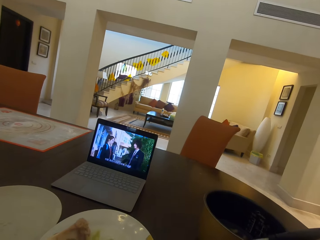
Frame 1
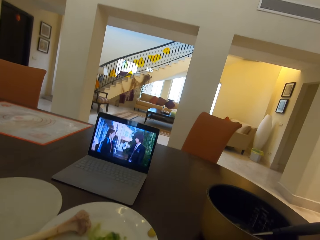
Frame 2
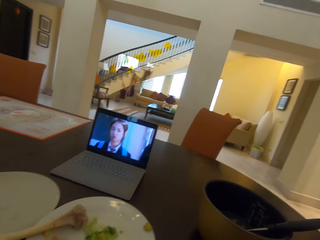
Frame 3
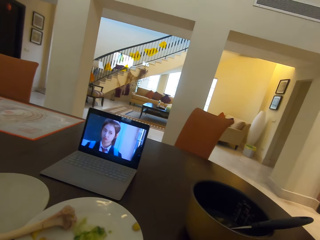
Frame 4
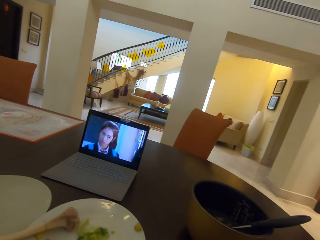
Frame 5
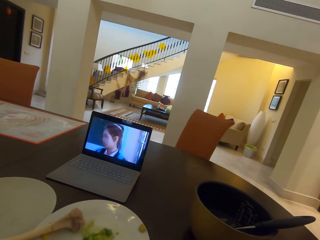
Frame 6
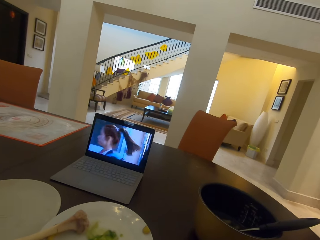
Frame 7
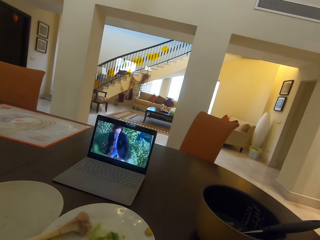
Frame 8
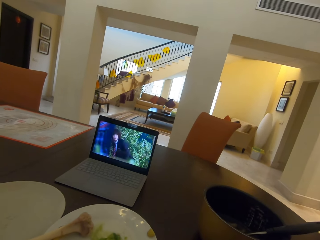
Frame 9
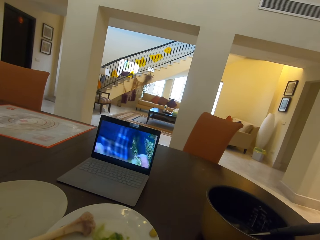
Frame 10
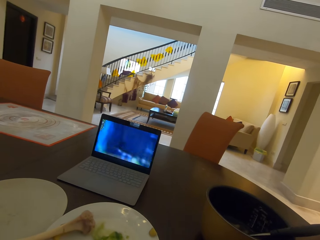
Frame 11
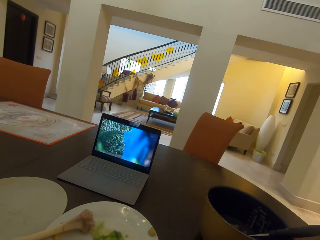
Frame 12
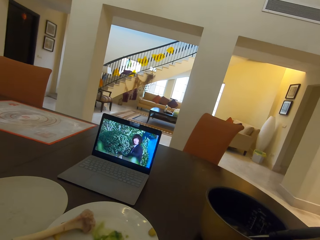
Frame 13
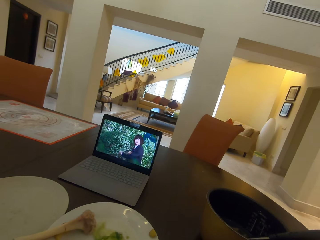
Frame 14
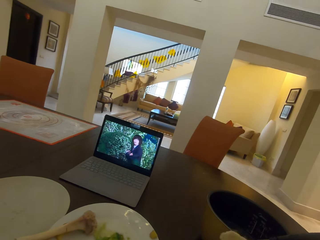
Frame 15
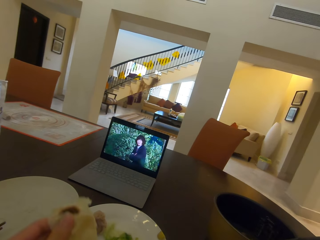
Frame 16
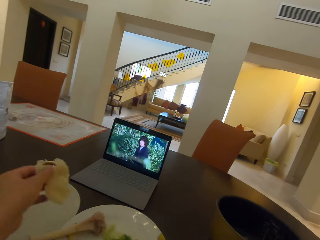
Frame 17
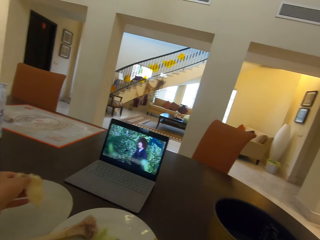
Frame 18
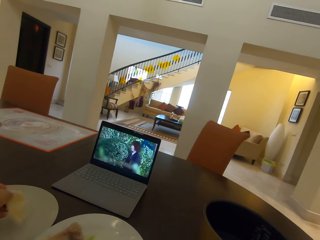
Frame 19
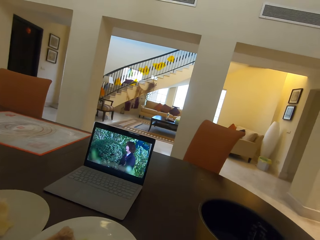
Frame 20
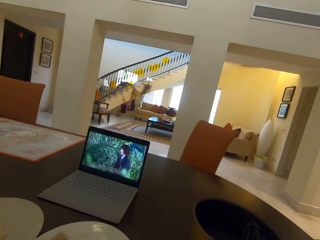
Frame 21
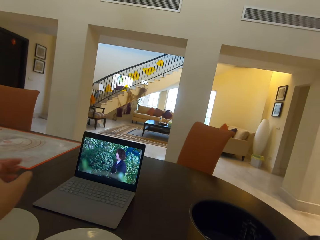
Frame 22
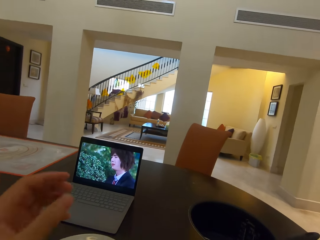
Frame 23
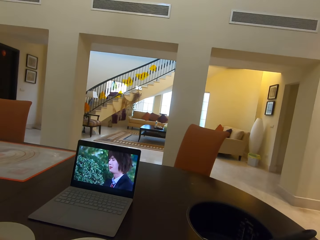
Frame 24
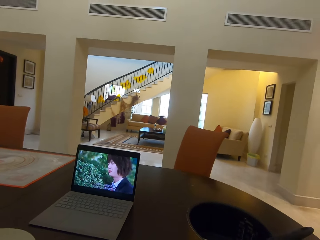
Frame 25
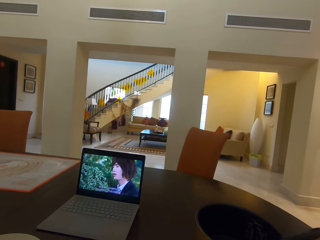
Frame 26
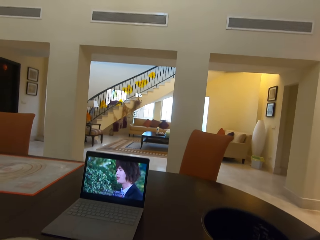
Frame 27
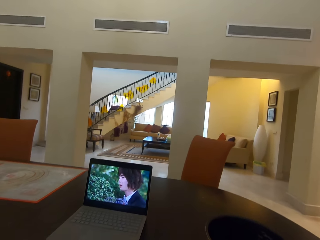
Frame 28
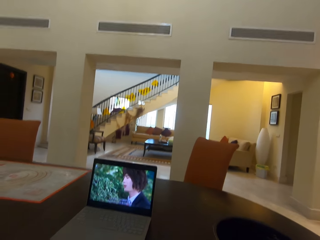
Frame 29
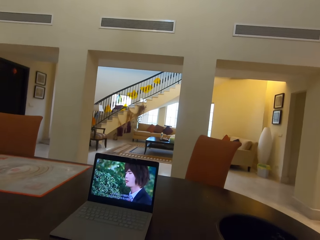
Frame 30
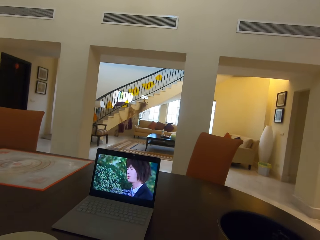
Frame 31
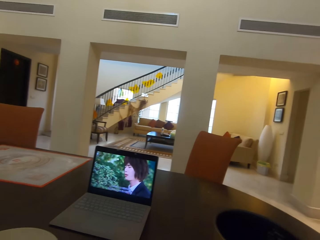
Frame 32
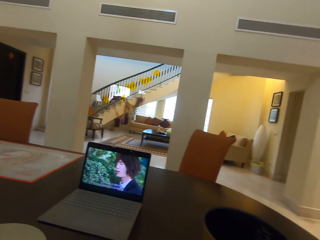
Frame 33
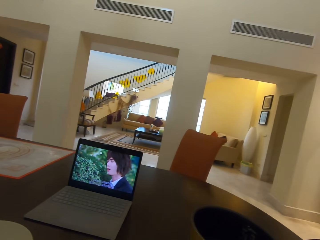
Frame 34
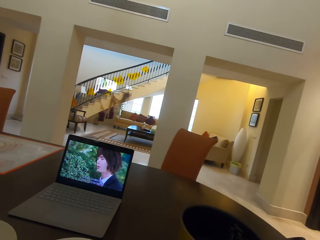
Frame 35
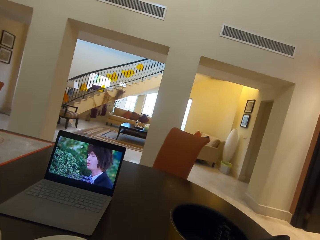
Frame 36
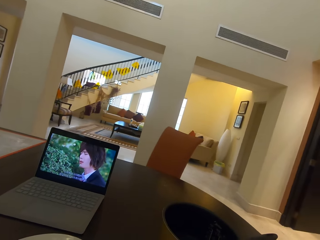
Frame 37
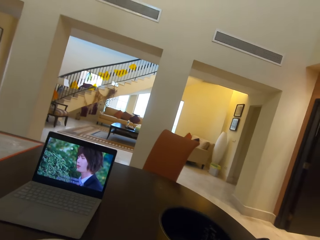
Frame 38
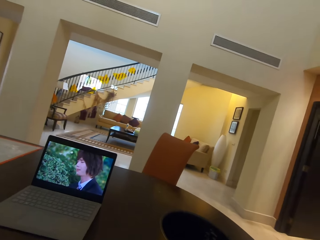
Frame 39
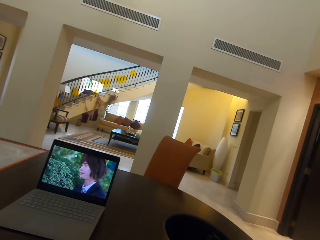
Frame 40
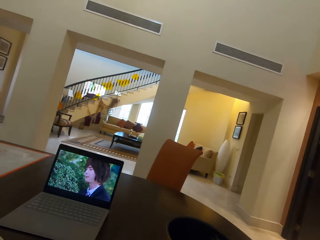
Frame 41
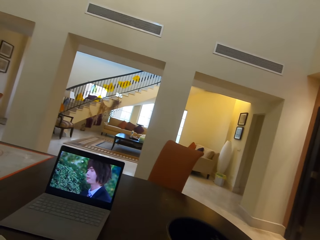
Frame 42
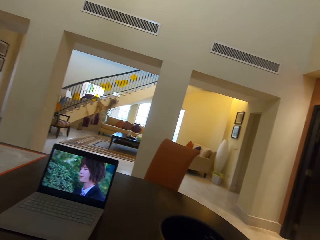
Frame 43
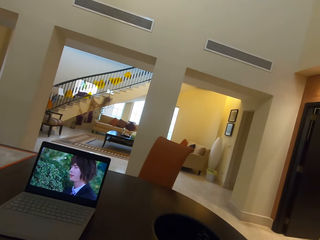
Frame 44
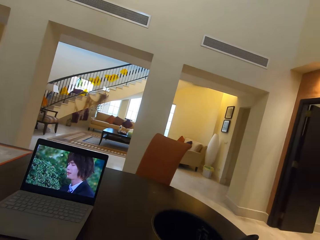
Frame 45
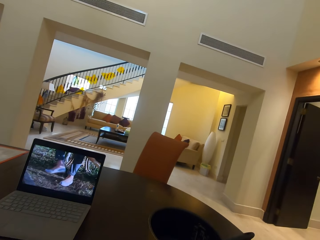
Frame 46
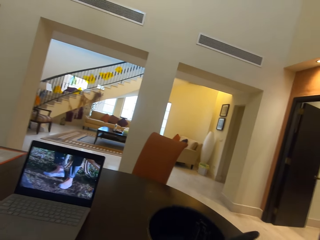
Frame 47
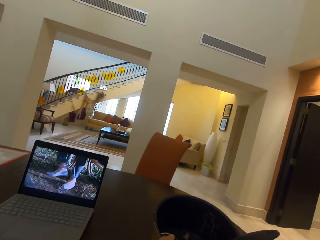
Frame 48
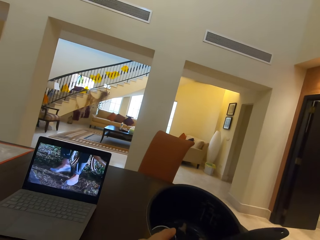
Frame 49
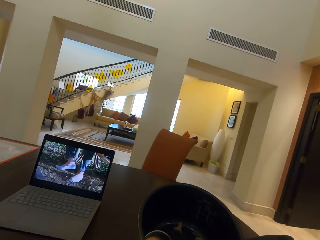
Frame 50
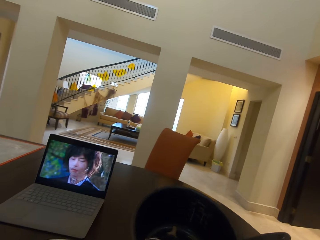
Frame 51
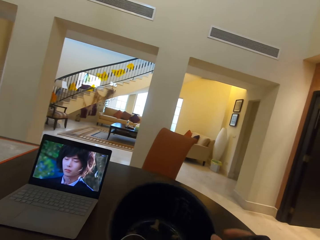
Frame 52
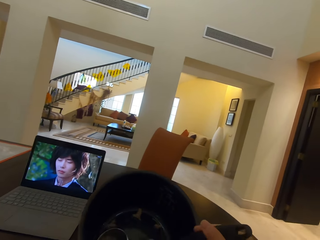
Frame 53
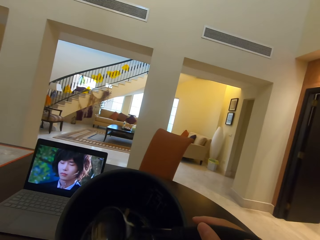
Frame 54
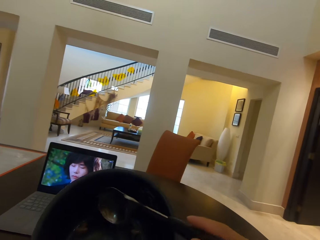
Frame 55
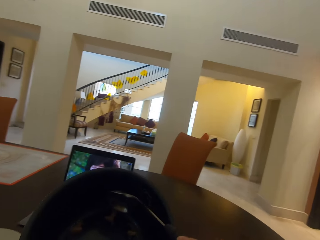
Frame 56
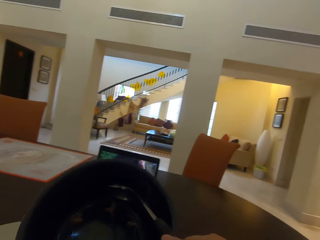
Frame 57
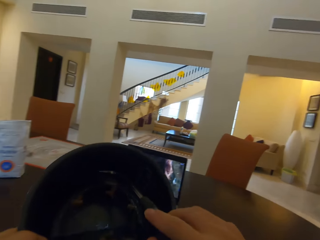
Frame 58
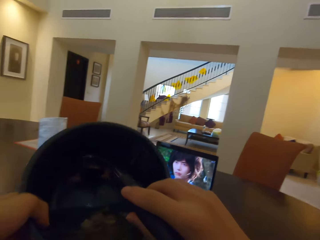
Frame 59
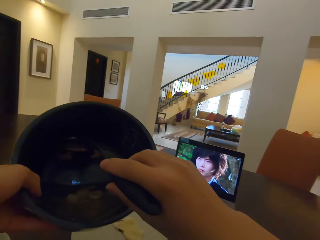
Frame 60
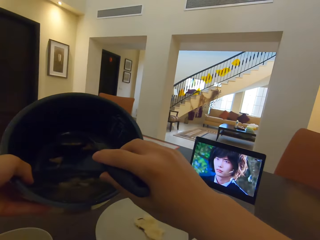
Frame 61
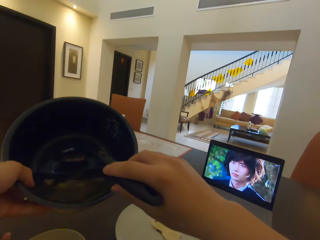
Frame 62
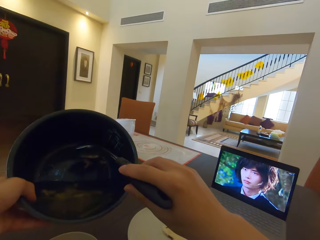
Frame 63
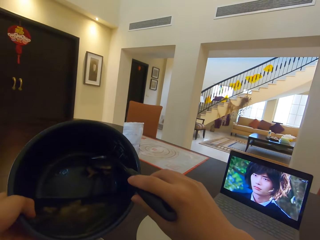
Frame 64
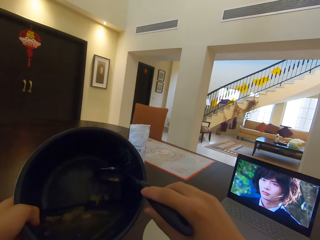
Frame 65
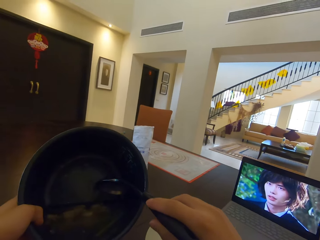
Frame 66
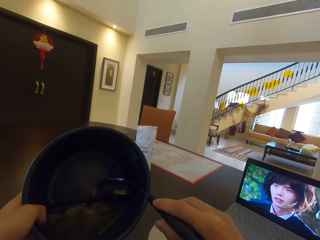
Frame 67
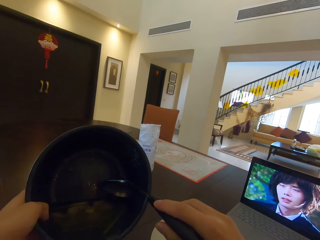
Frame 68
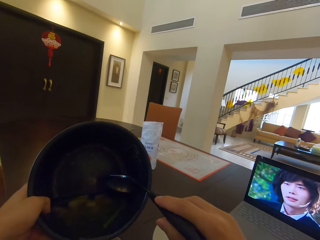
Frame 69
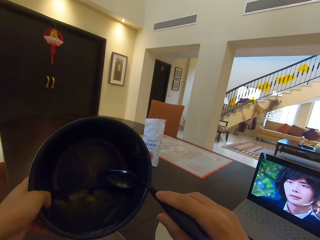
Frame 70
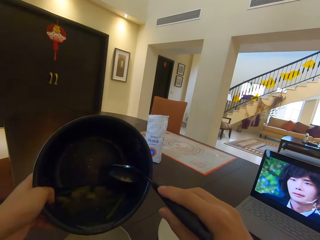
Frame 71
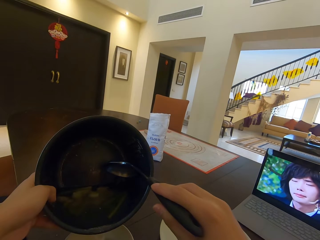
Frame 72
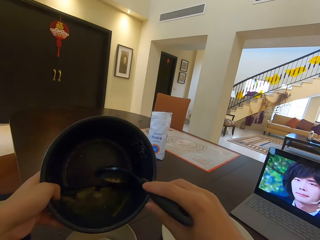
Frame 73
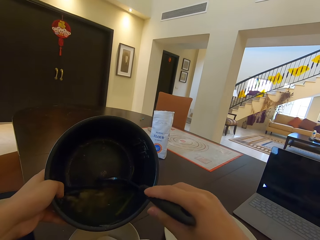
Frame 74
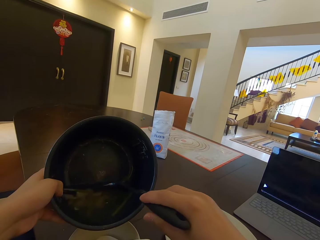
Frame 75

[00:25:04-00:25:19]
The camera wearer returns a chapati in the plate. She watches a movie on a laptop. She picks a bowl from a table with her left hand. She turns the food in the bowl into other bowls with a spoon with her right hand. She pours soup from the bowl.

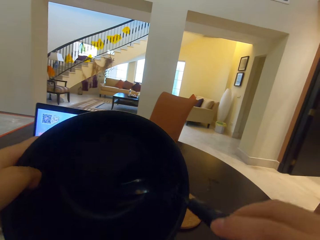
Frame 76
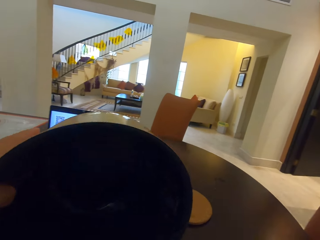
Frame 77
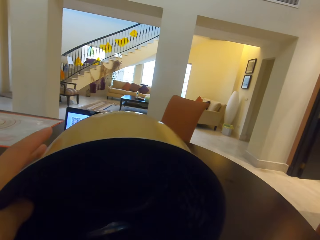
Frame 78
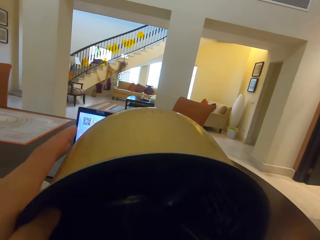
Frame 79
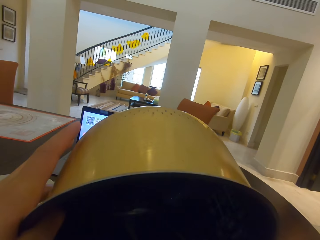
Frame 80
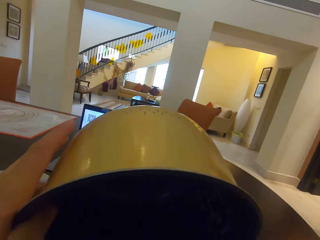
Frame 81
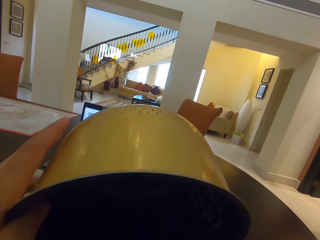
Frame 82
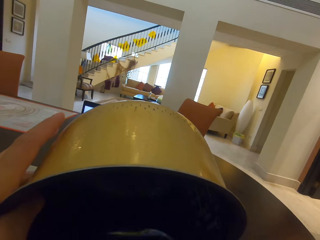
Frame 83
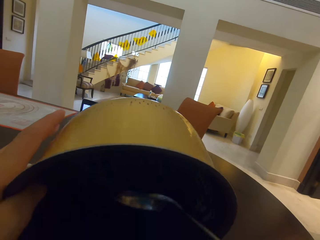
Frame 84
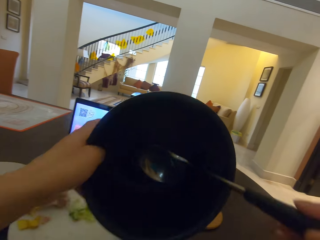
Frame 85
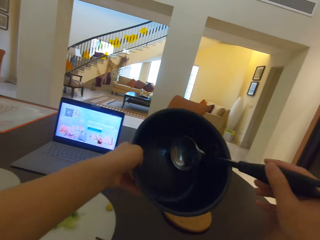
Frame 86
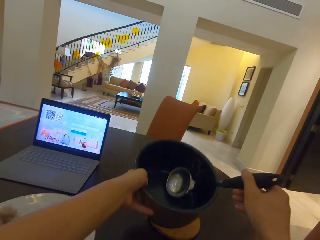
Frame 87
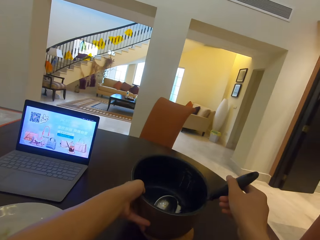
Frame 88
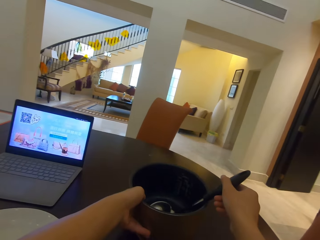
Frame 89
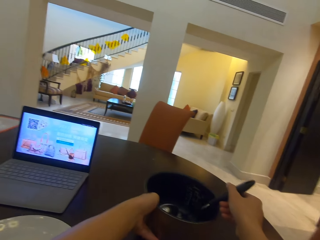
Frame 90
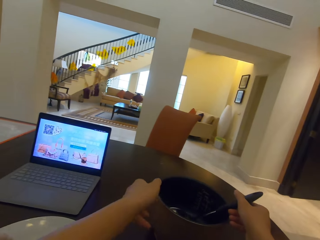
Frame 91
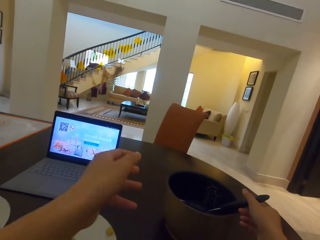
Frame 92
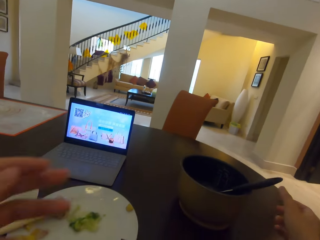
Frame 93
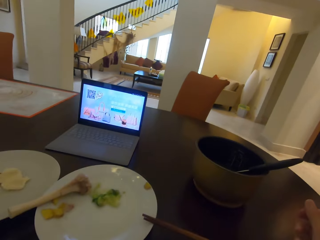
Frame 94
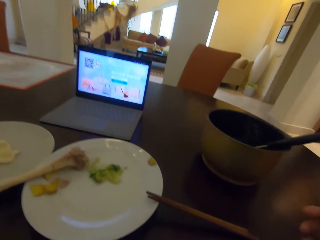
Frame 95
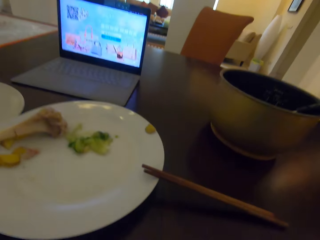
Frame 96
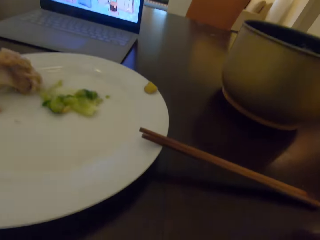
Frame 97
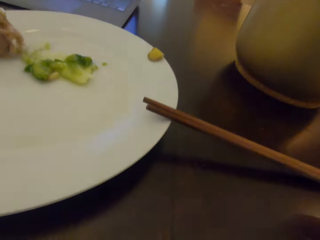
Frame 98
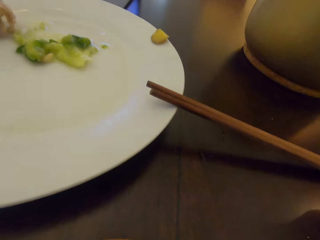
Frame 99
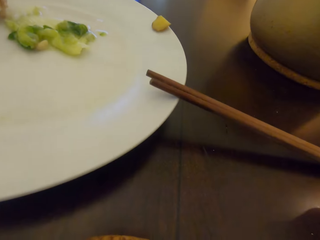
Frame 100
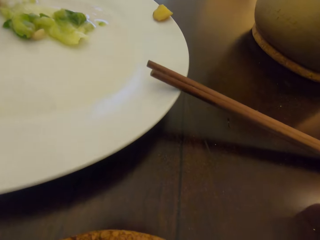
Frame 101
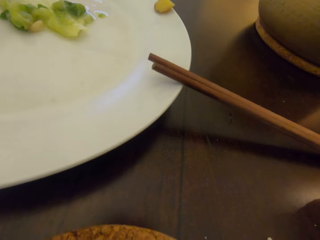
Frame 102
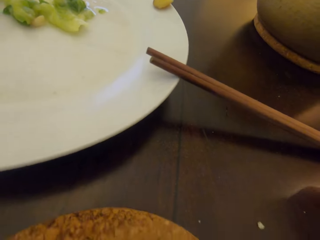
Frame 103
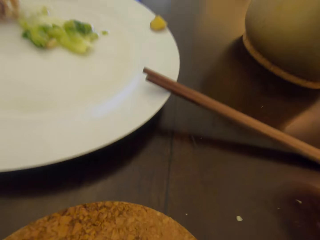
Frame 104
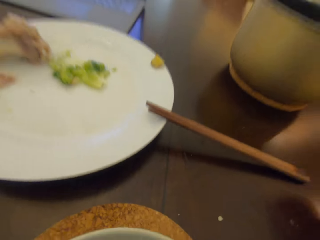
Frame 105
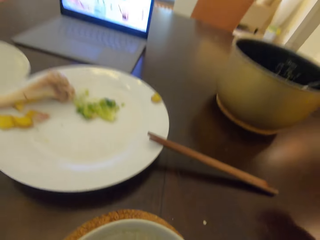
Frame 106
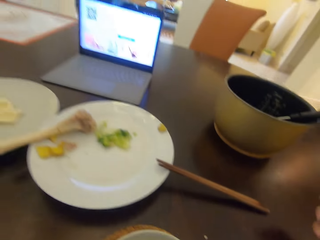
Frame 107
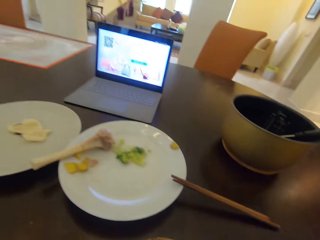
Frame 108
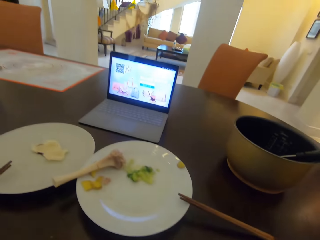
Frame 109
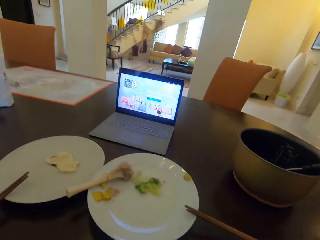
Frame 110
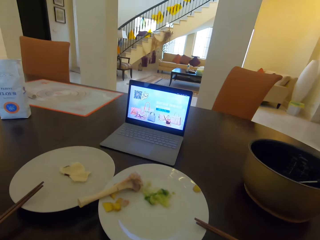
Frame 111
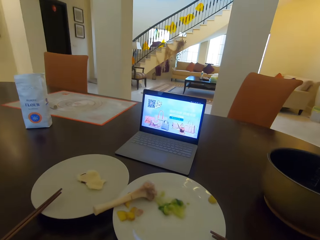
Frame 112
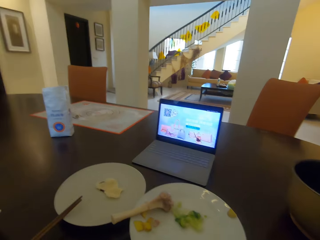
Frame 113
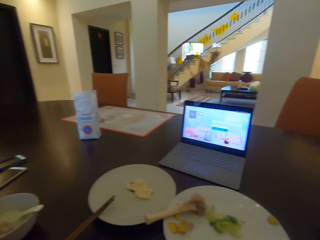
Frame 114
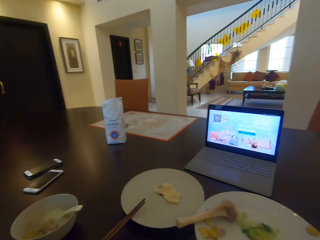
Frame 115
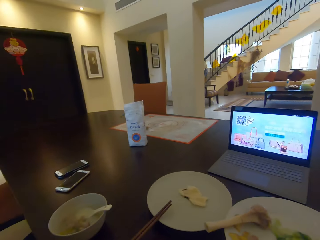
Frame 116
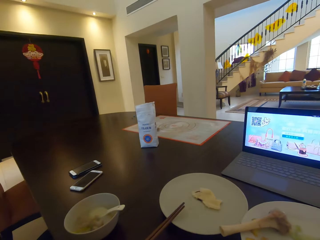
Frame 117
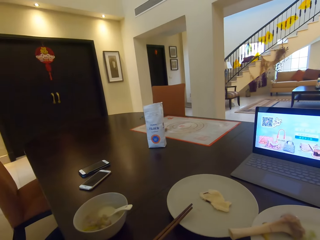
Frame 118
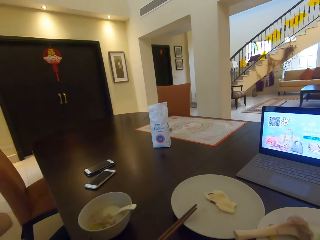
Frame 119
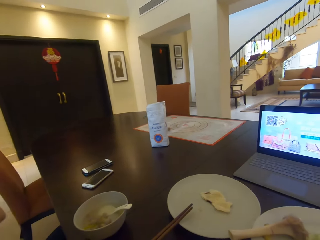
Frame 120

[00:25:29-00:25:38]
The camera wearer drops the bowl on the table with her left hand. She looks at the plate.
